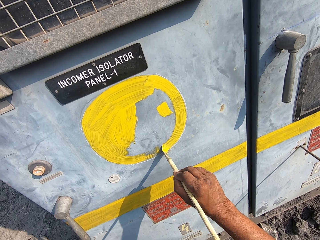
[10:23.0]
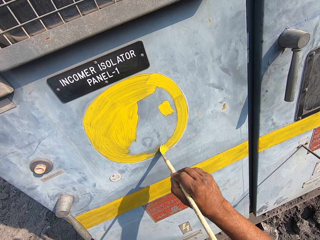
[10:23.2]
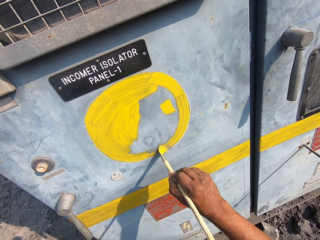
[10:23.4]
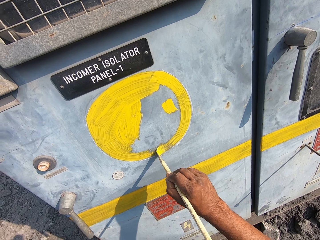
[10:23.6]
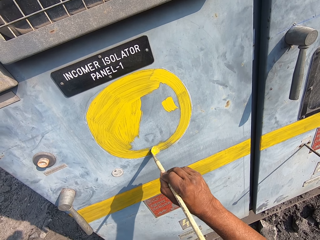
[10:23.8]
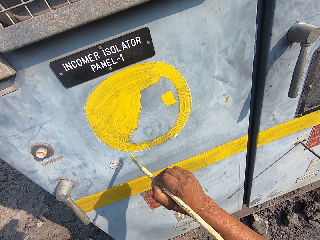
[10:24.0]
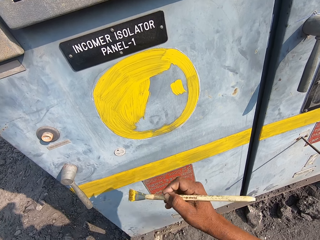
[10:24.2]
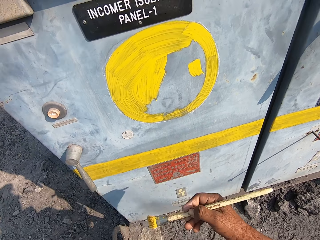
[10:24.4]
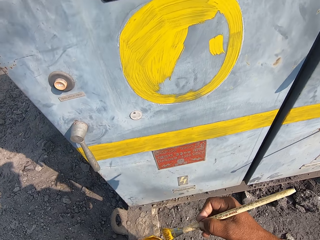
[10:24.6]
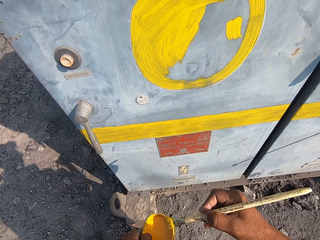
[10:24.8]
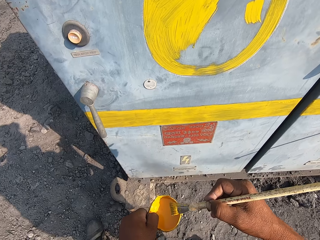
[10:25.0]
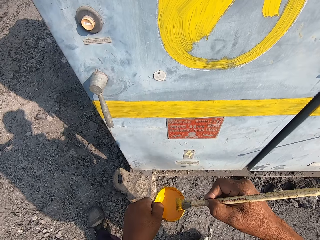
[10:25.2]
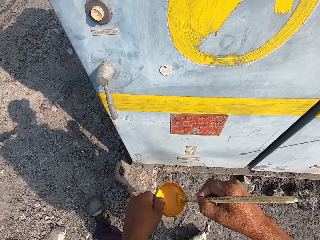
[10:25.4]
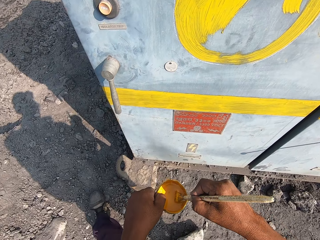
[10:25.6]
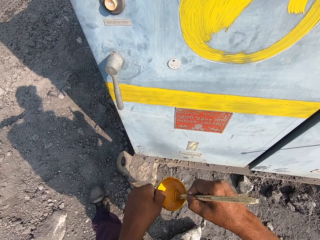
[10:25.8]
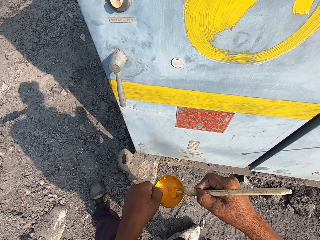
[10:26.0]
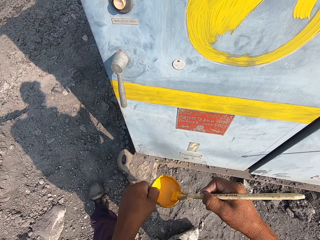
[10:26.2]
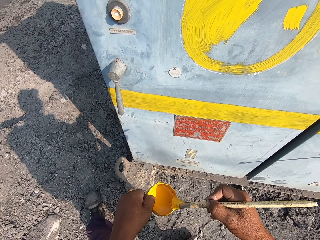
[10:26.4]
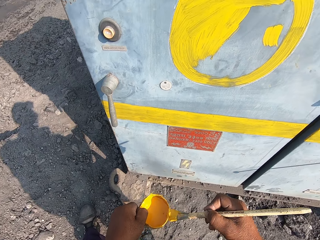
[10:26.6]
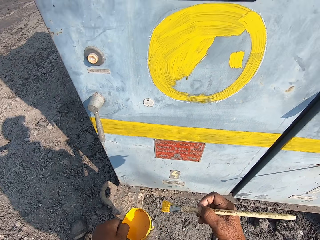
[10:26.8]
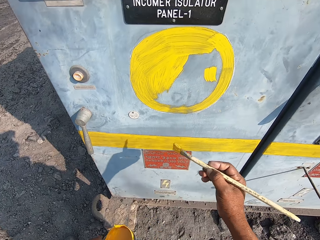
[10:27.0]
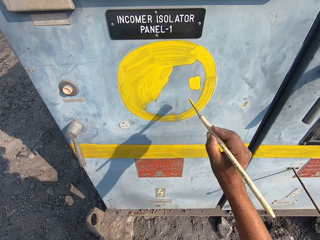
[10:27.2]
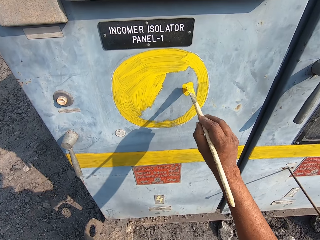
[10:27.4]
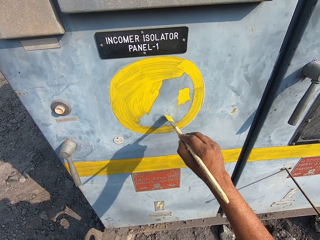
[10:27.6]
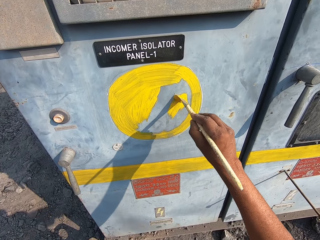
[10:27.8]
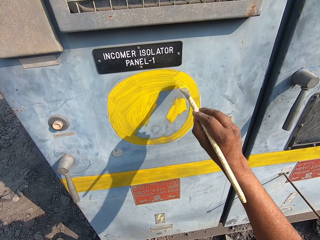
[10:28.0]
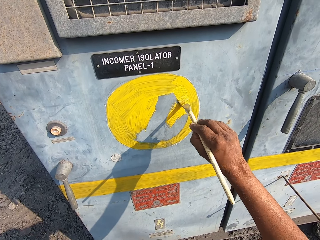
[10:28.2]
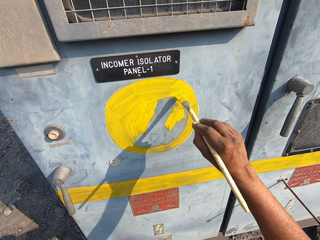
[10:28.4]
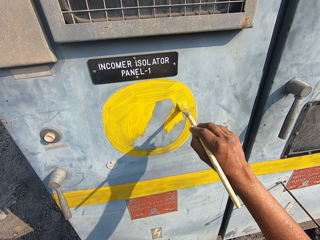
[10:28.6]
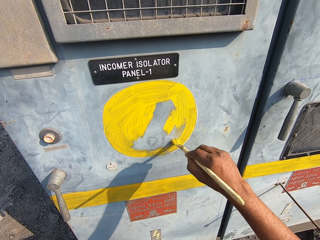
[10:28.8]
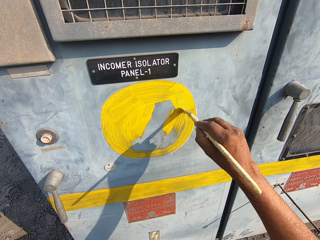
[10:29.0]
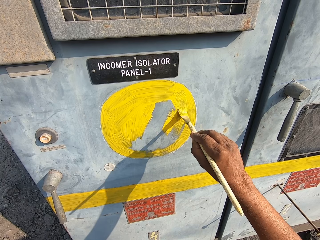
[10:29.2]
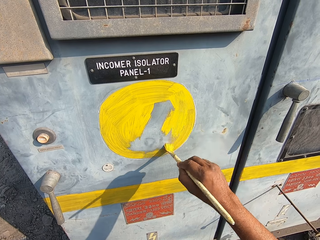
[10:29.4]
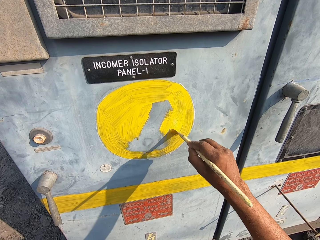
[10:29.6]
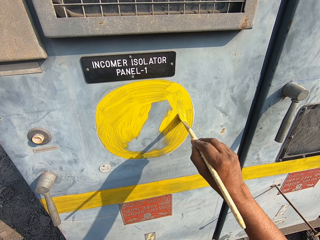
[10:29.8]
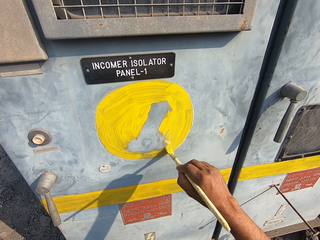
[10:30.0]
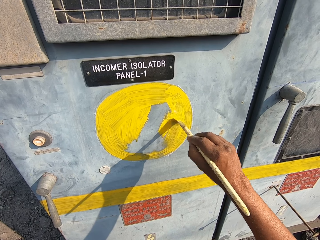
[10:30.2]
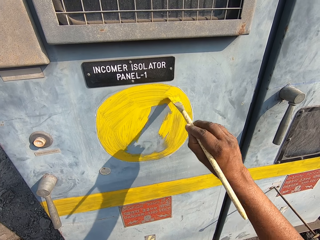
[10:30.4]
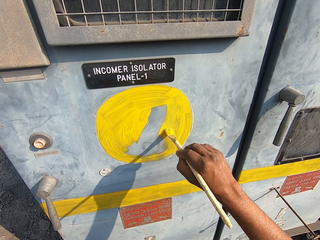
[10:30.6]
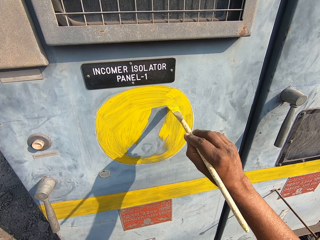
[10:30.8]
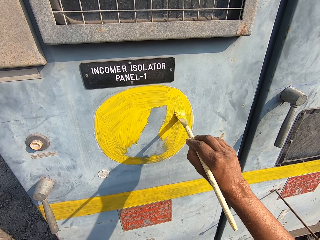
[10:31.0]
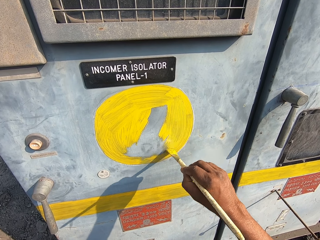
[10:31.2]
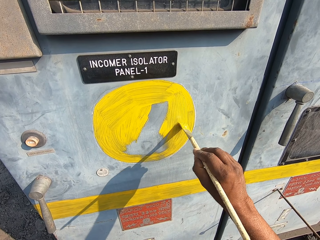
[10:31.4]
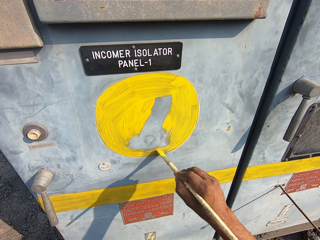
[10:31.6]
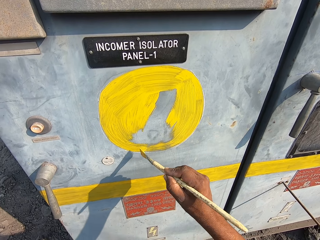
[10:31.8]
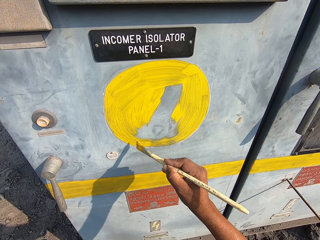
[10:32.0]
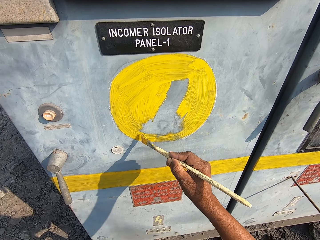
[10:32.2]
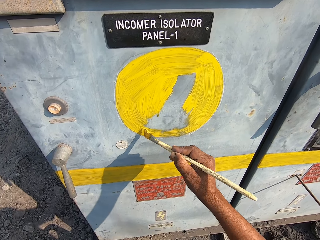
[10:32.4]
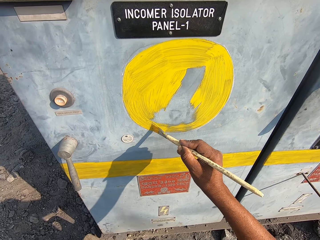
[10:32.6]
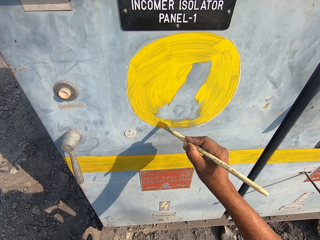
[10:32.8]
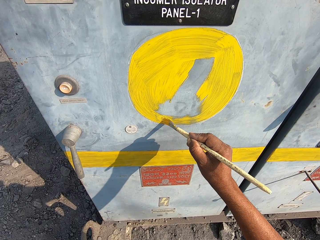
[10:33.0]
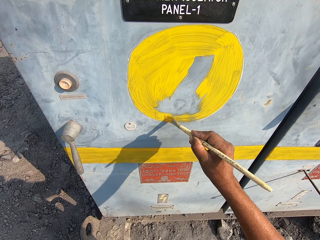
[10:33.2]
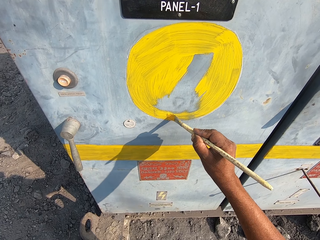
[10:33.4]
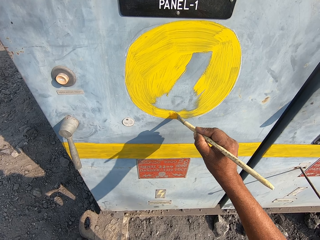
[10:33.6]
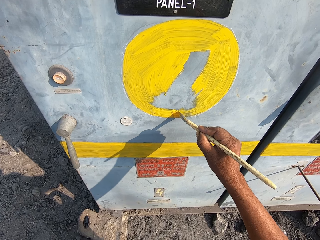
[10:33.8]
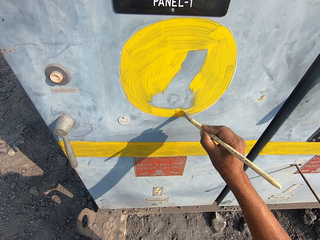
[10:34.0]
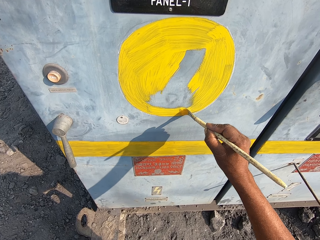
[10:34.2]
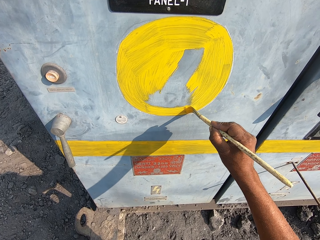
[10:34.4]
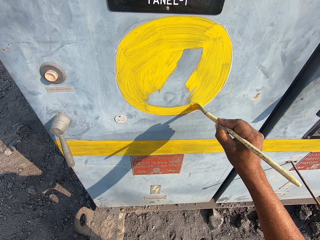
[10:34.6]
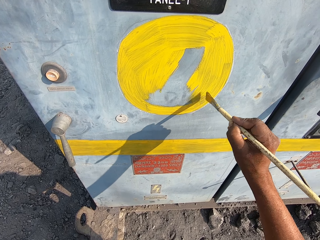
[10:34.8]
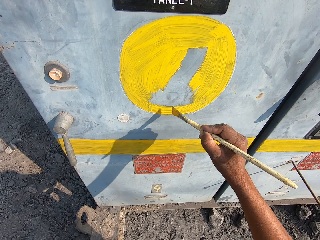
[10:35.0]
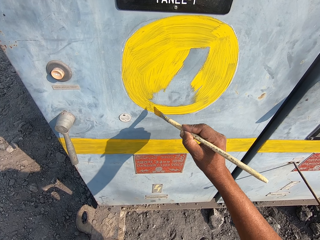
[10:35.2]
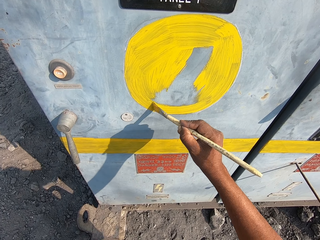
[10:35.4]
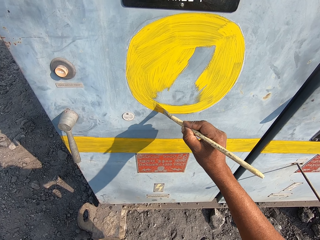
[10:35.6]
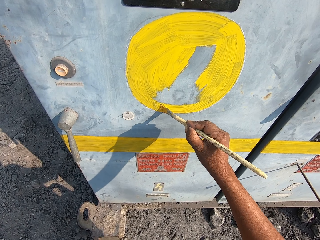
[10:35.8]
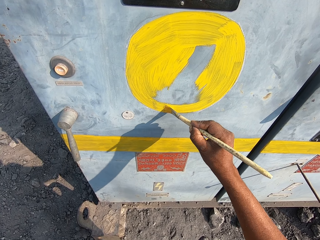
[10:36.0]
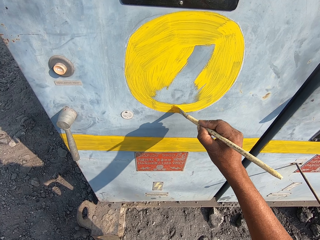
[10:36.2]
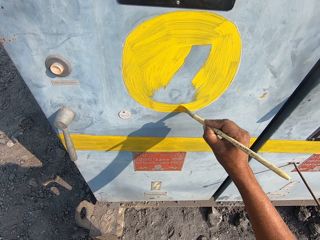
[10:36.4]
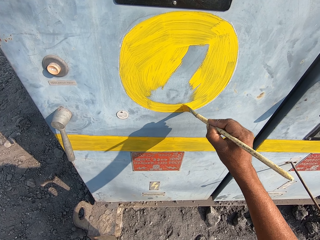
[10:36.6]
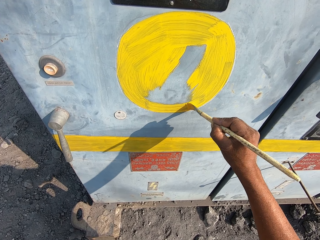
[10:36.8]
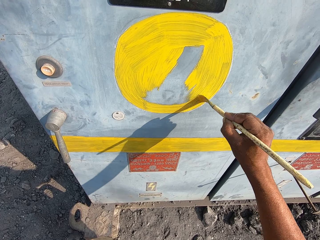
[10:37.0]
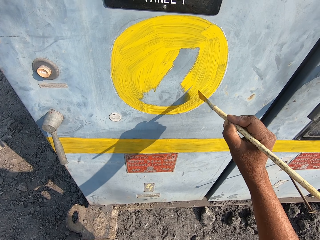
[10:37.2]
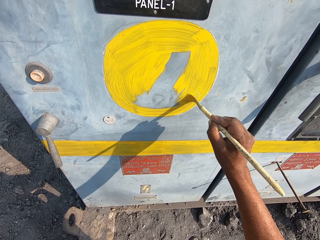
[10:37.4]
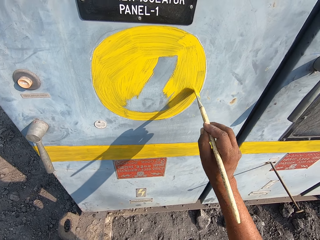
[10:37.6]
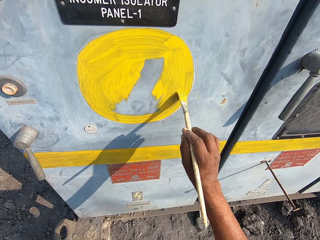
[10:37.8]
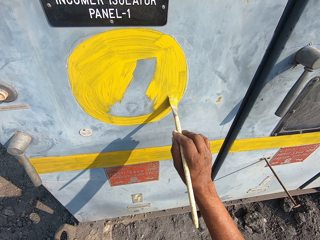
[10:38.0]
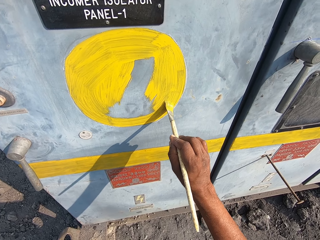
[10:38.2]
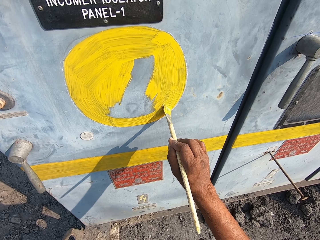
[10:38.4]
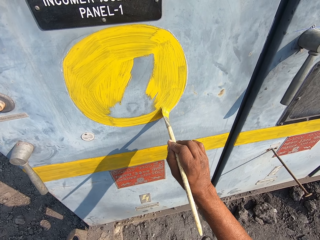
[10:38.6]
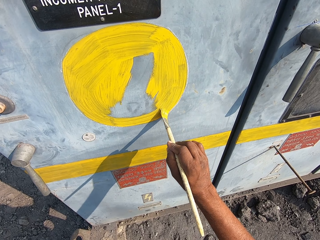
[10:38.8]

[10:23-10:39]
The camera wearer holds the paintbrush. They dip the paintbrush in the paint. They remove excess paint on the paintbrush on the bucket. They apply paint on the drawing on the incomer isolator panel. They paint on the panel.

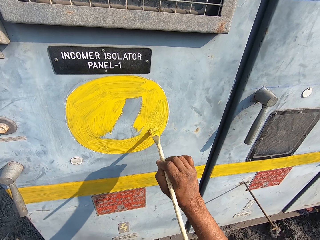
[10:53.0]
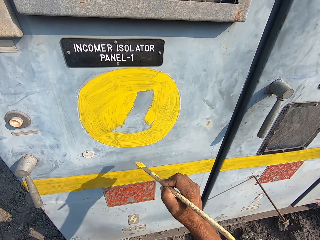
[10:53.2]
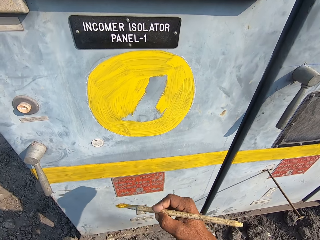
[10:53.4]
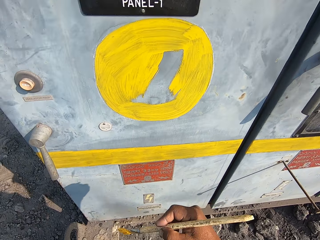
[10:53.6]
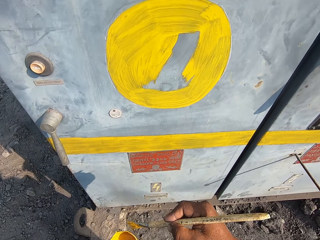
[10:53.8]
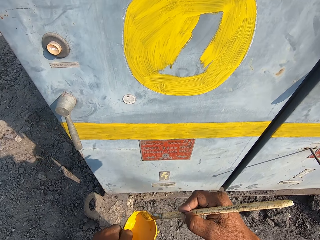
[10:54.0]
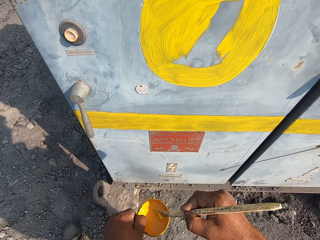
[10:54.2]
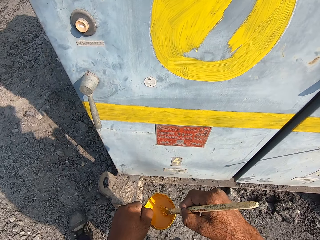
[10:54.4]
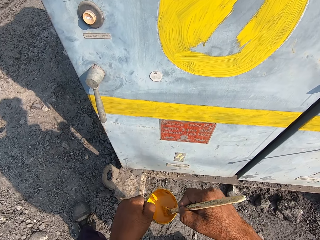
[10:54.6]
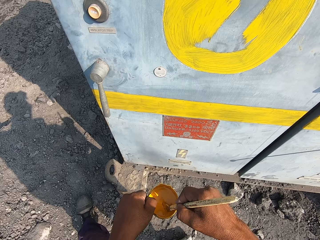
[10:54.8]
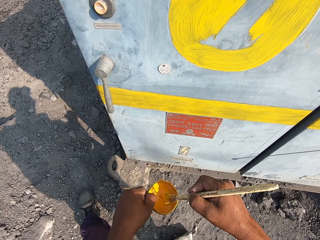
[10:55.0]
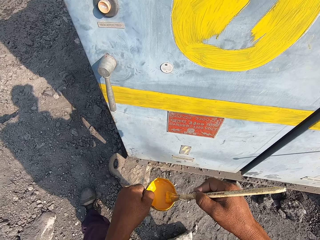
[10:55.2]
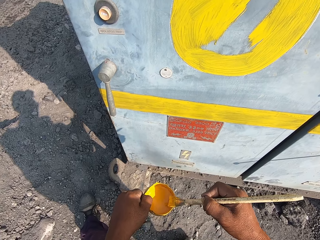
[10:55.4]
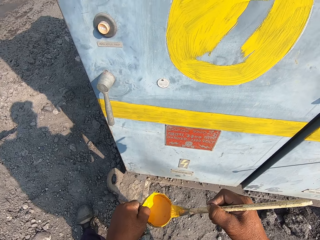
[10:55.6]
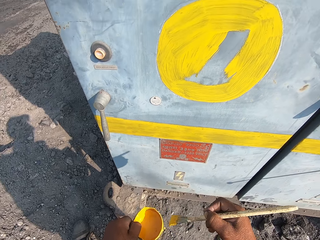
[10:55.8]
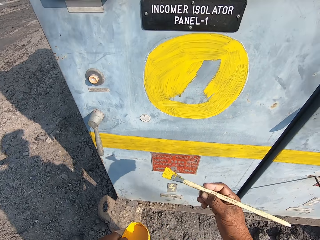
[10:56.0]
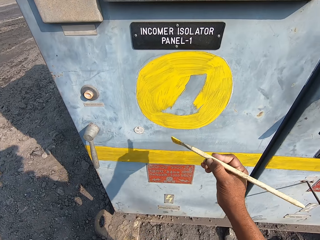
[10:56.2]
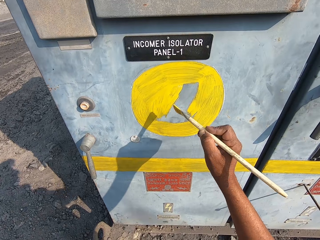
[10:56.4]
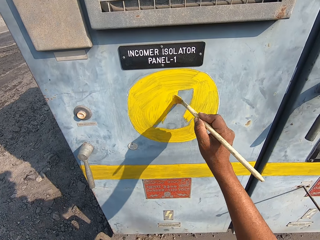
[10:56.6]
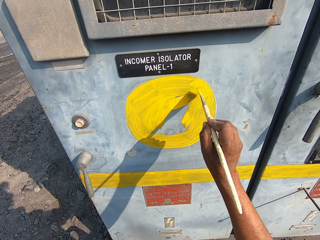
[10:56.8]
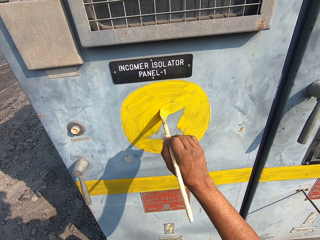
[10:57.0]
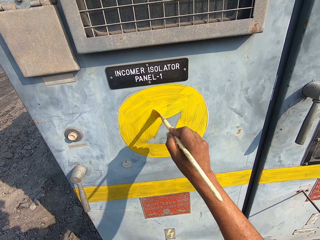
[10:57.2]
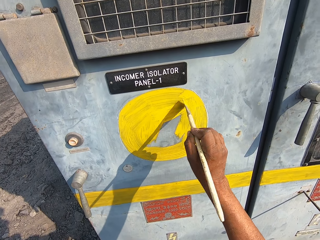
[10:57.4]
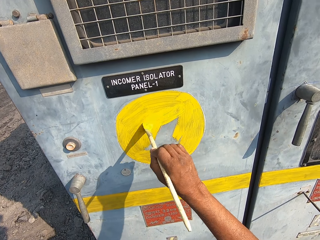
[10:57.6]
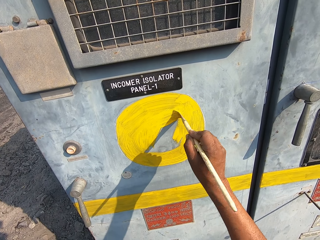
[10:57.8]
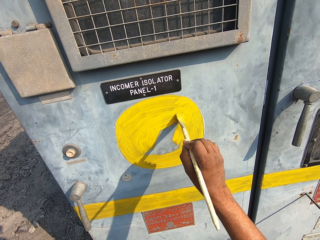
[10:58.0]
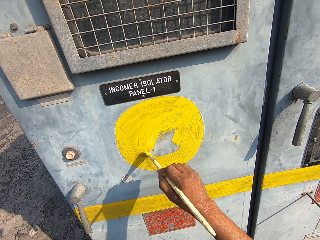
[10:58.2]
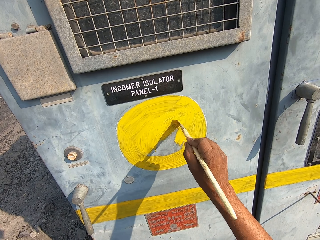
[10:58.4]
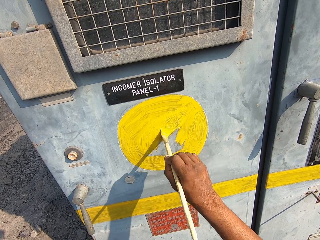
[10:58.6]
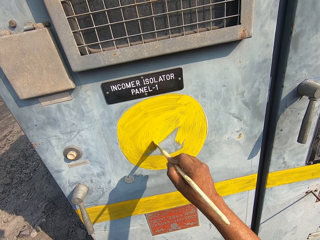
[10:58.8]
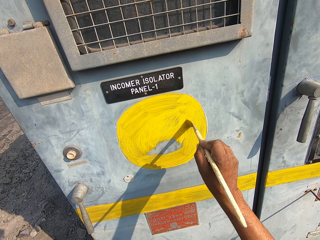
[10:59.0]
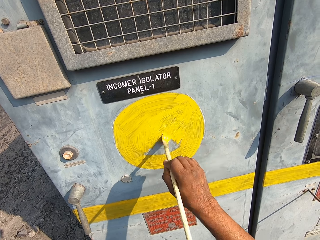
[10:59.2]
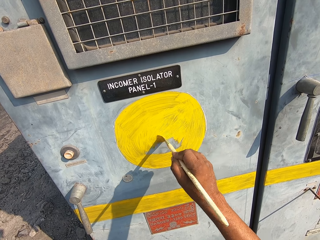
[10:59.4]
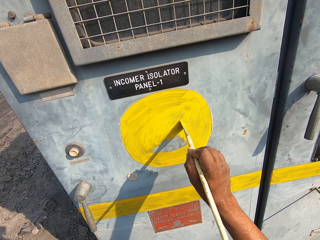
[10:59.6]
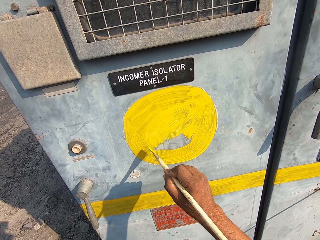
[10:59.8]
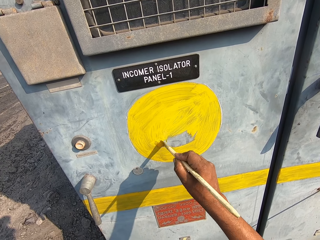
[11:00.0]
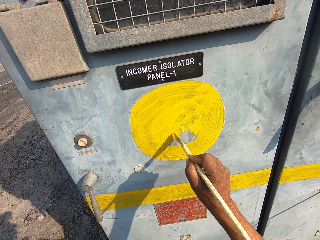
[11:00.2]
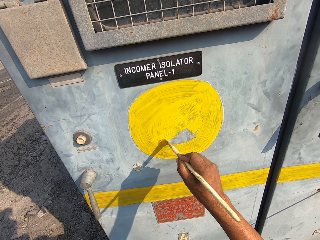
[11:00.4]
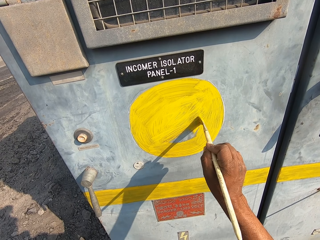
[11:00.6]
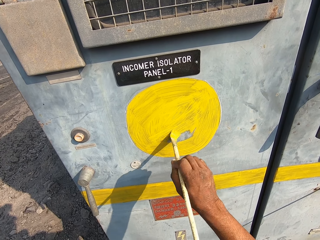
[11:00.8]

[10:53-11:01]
The camera wearer dips the paintbrush in the paint. They remove excess paint on the paintbrush. They hold the bucket. They apply paint on the drawing on the incomer isolator panel.
